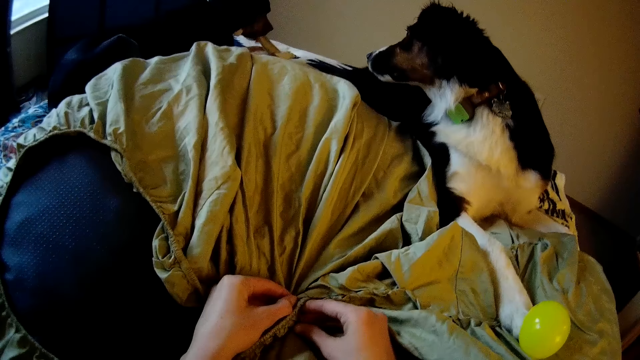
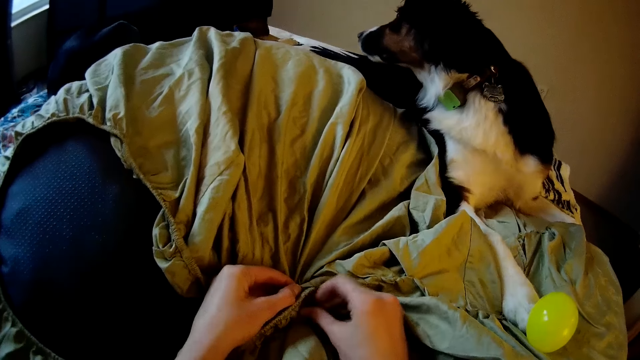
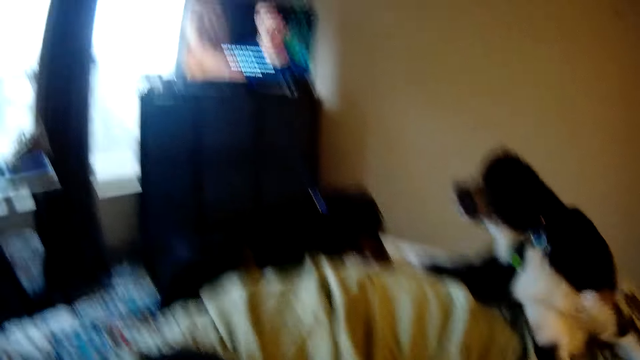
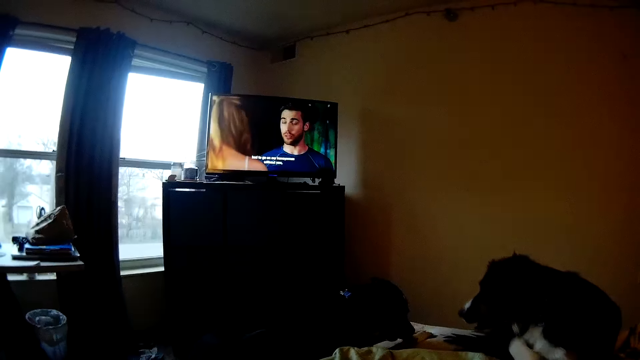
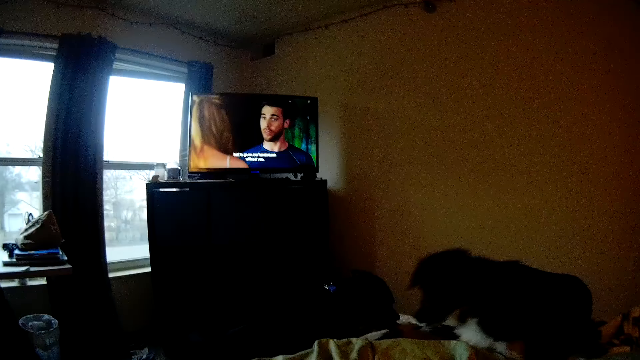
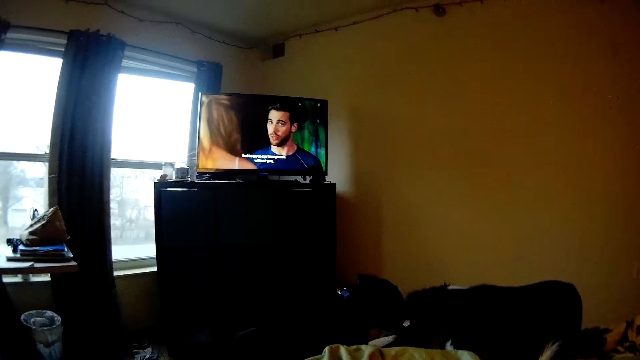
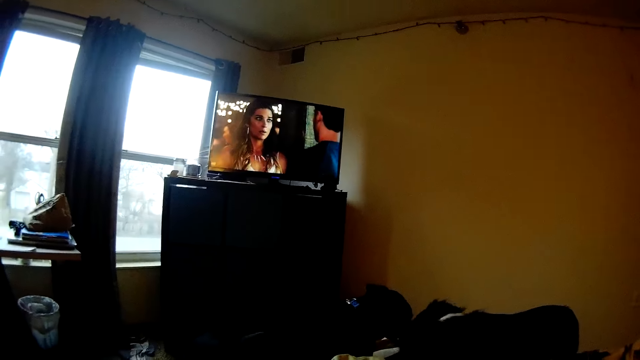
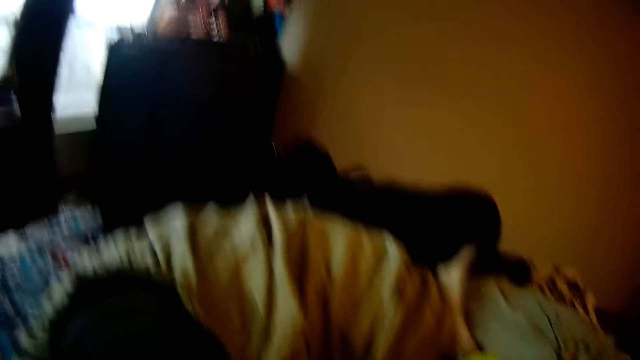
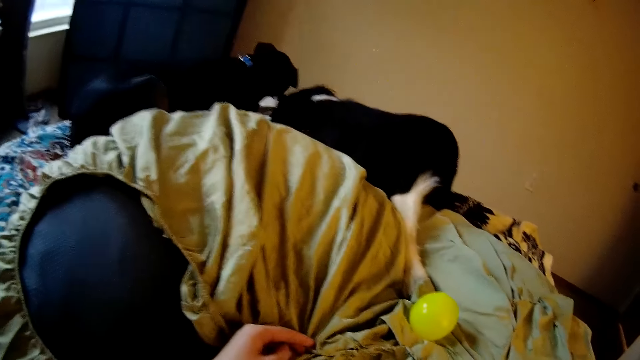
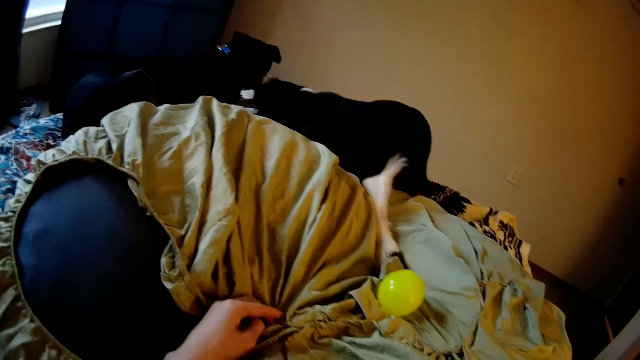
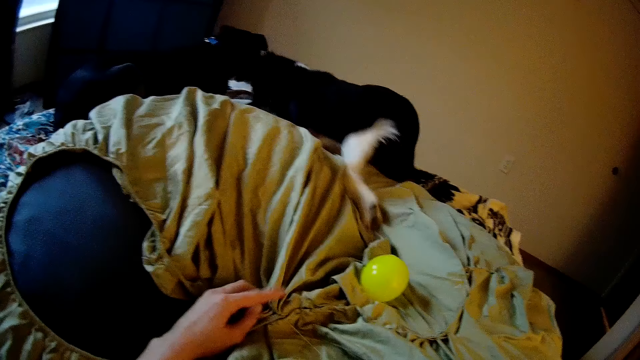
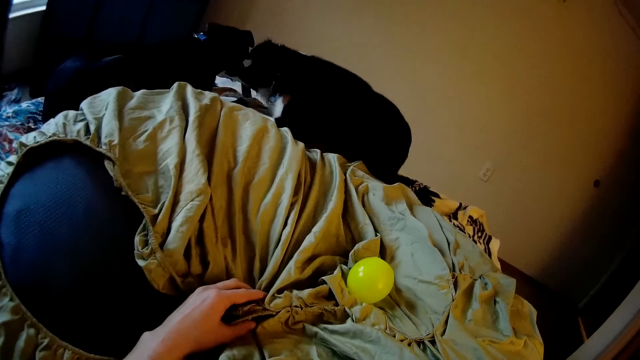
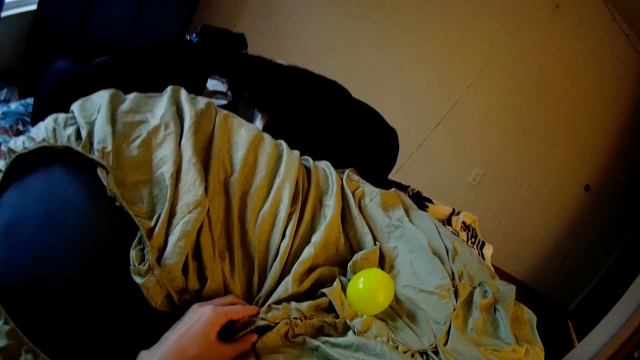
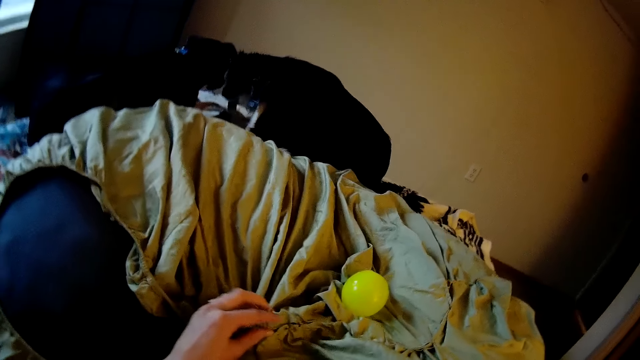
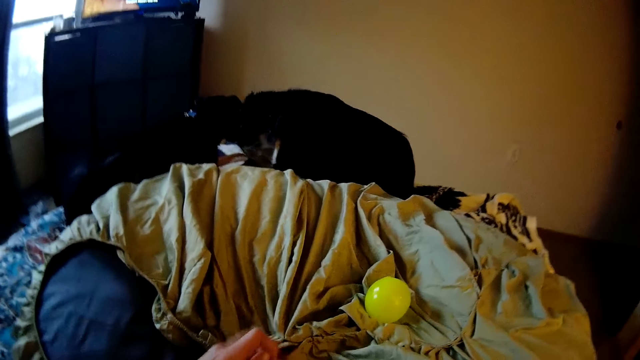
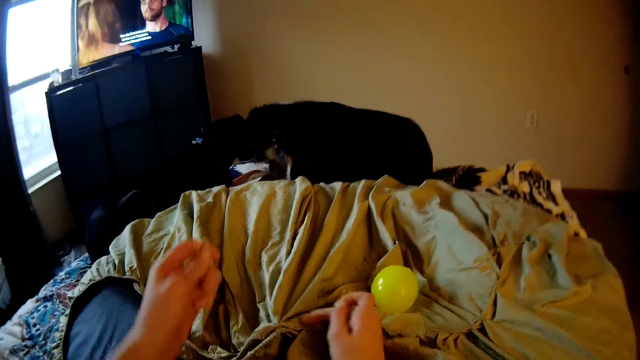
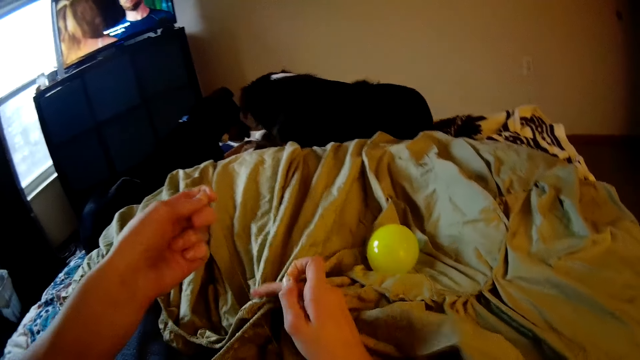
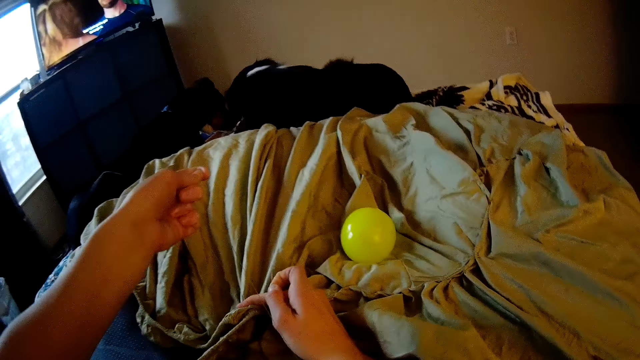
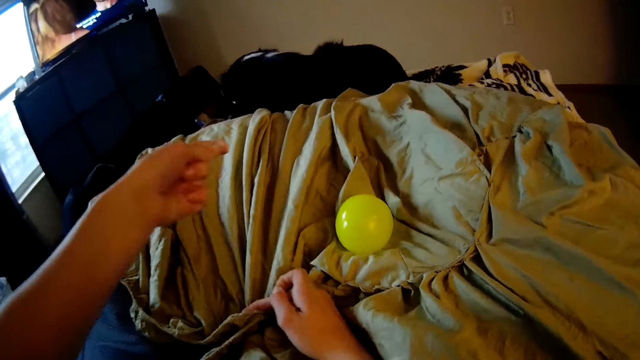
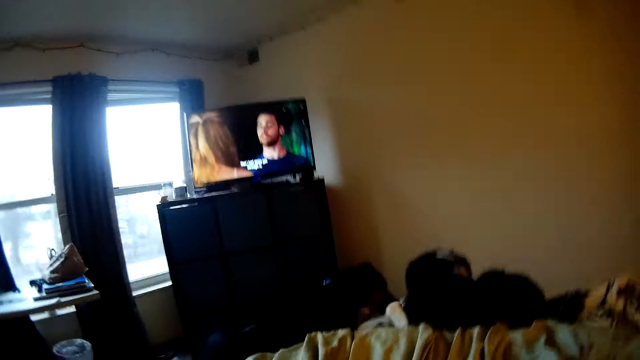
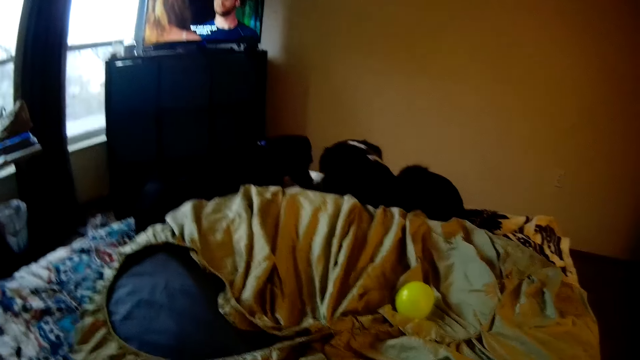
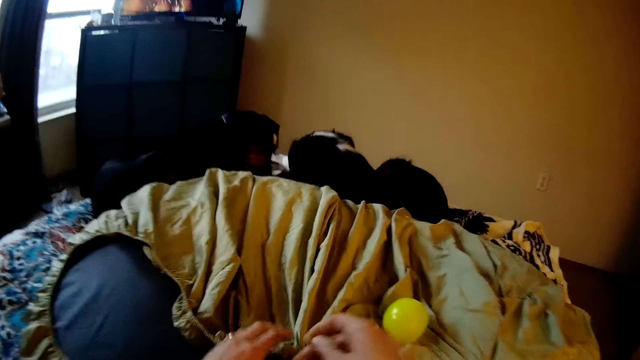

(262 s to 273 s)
The camera wearer watches the television. The dogs play together. The camera wearer sews the floor pillow on a bed with the needle and thread.

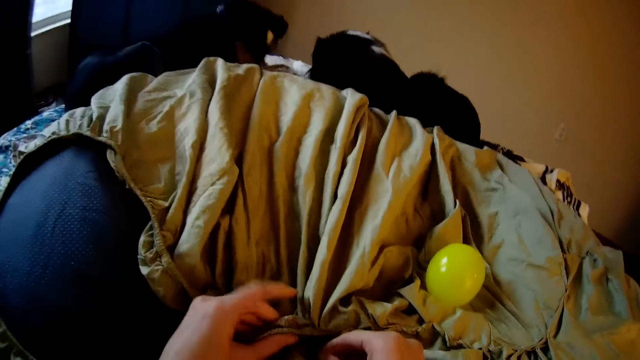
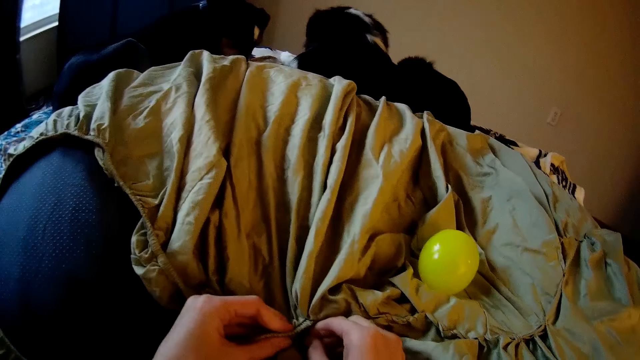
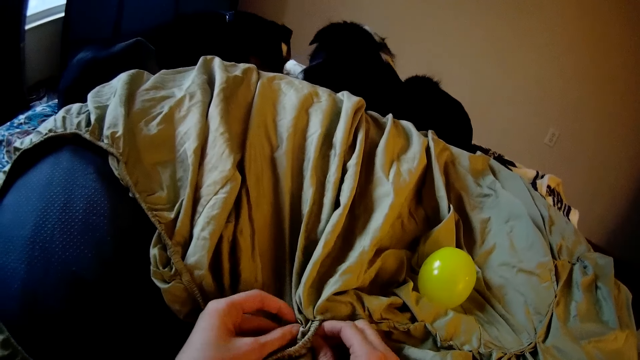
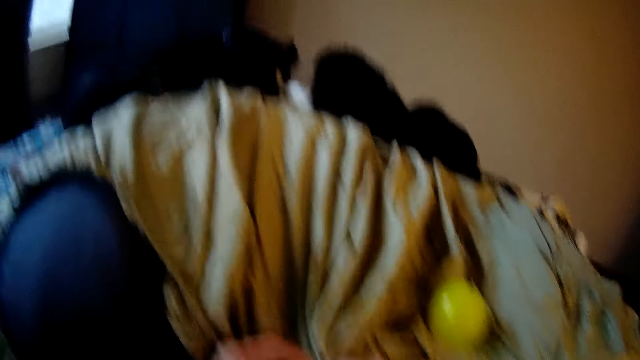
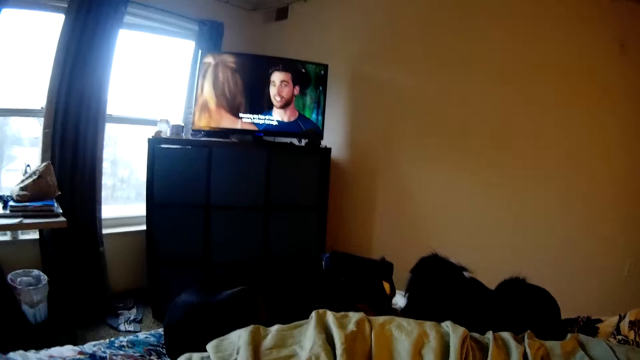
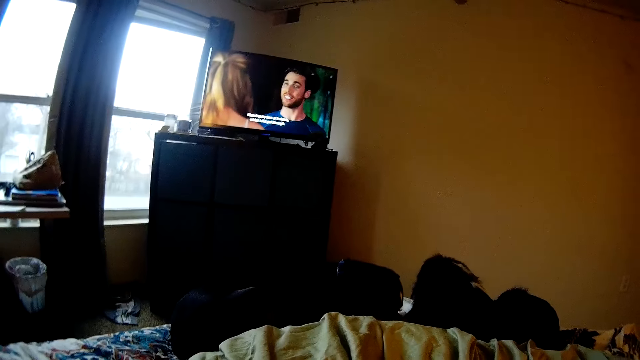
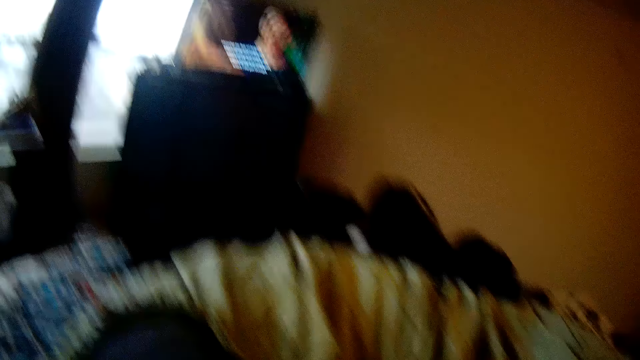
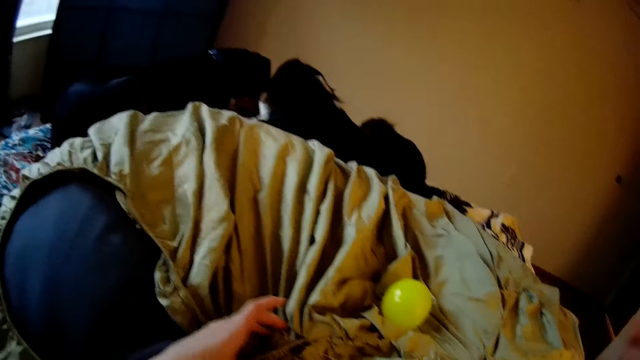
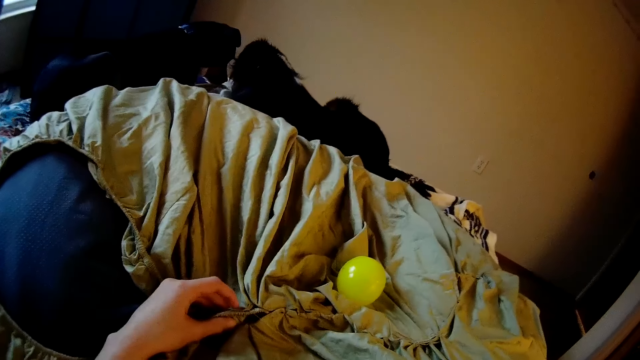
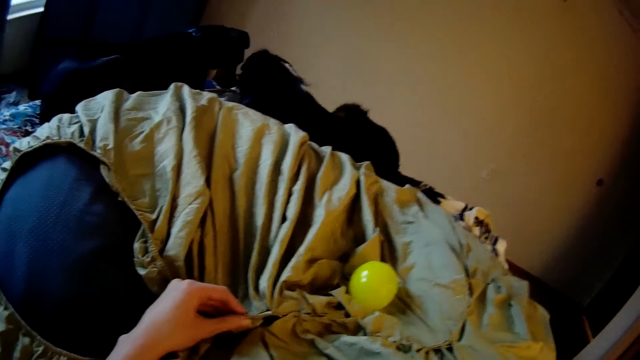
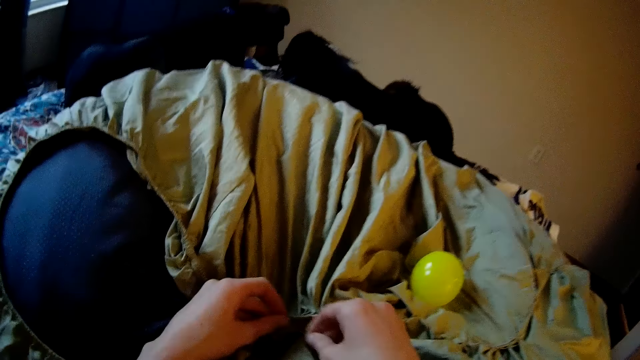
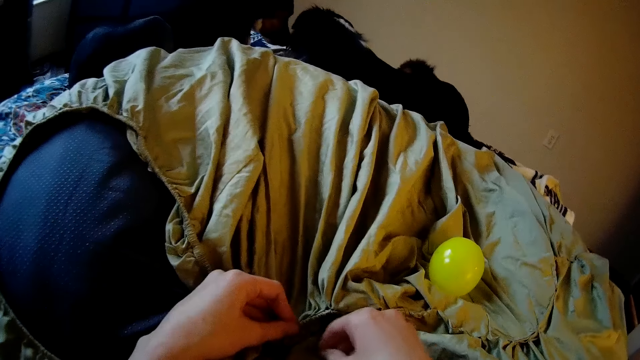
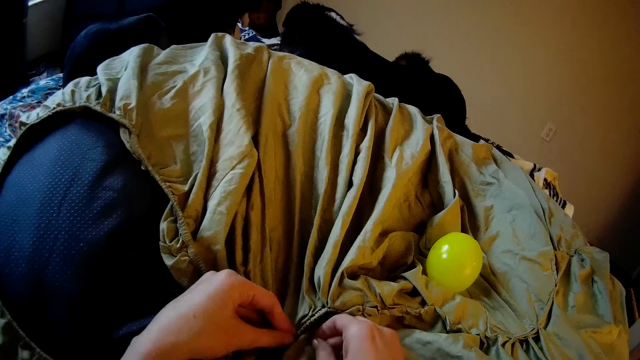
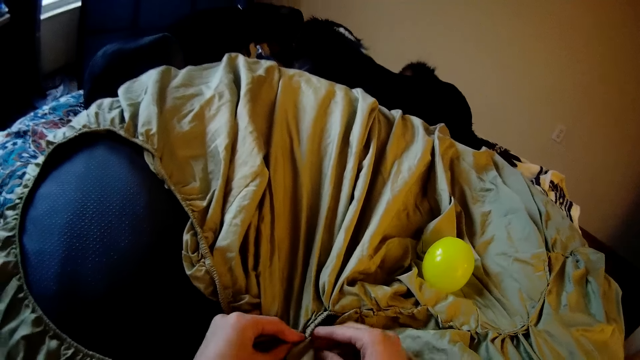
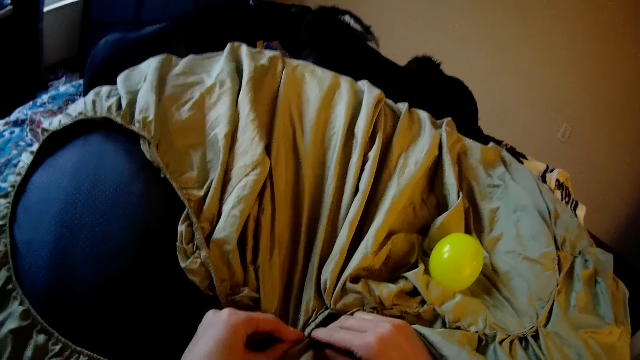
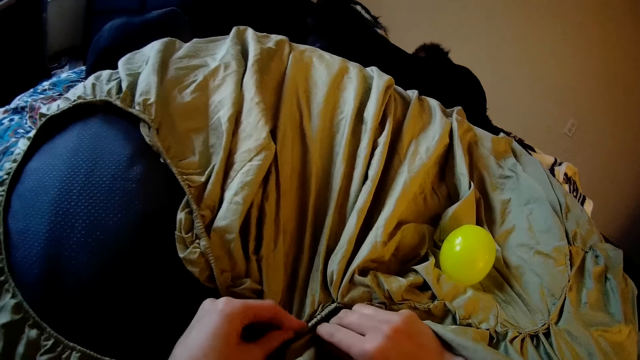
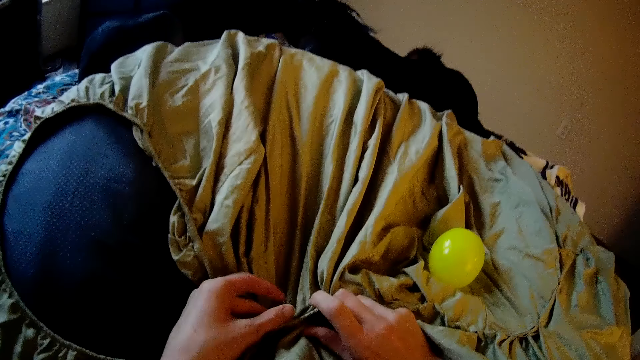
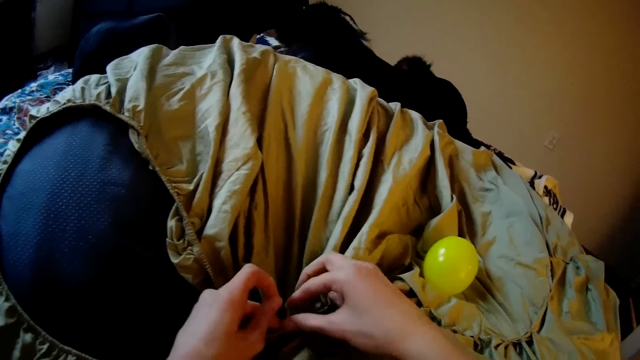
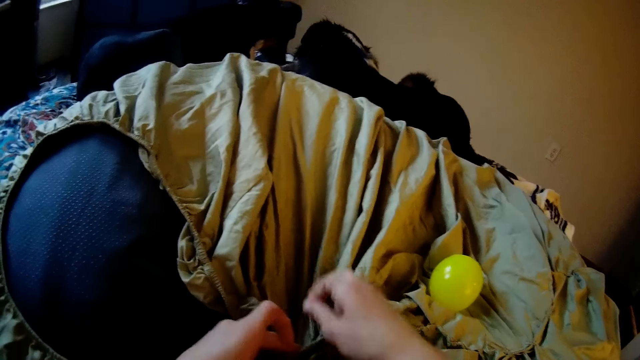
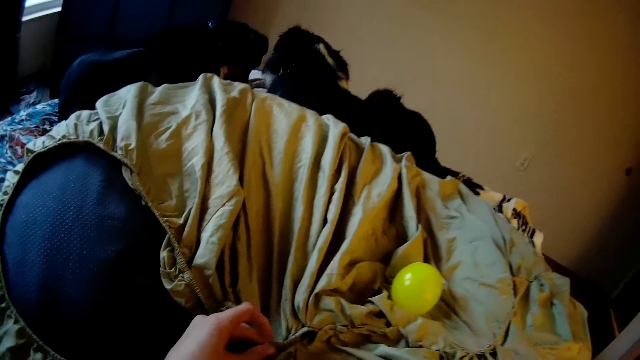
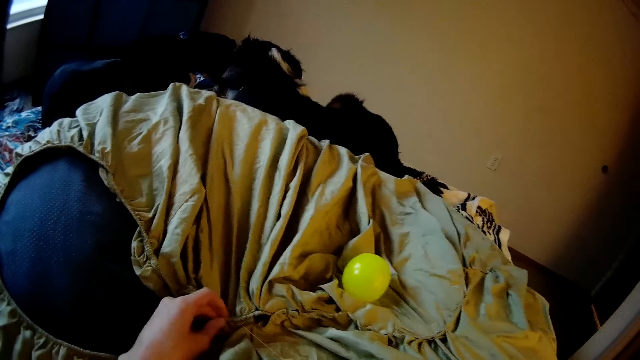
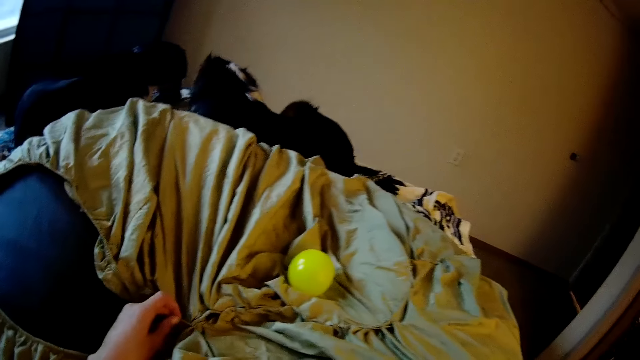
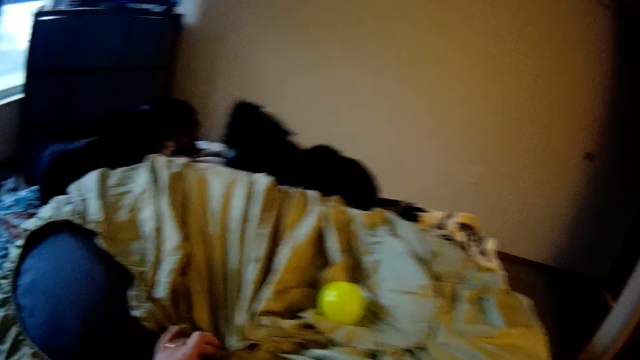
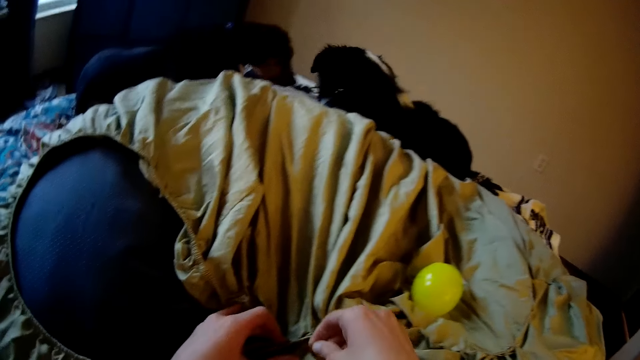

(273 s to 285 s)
The camera wearer watches the television. They stitch the piece of cloth.
